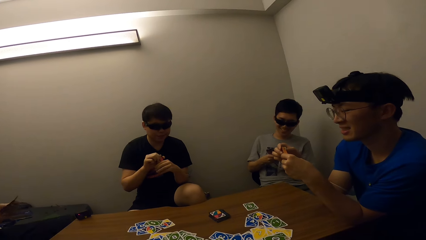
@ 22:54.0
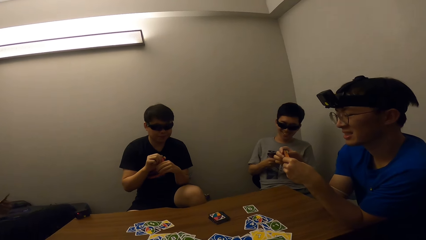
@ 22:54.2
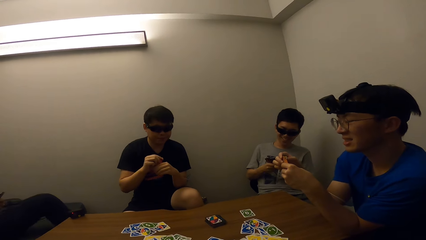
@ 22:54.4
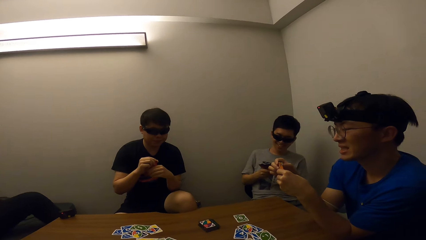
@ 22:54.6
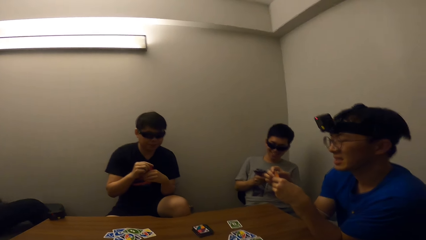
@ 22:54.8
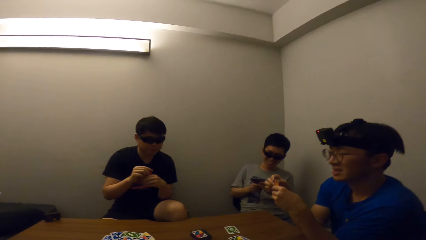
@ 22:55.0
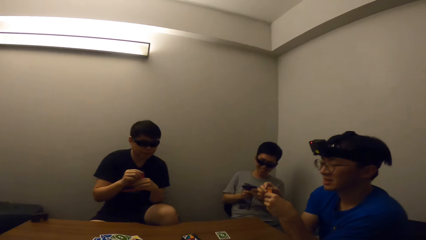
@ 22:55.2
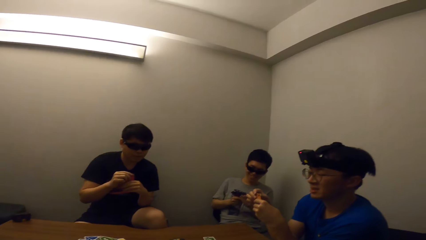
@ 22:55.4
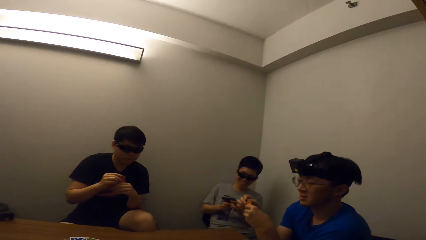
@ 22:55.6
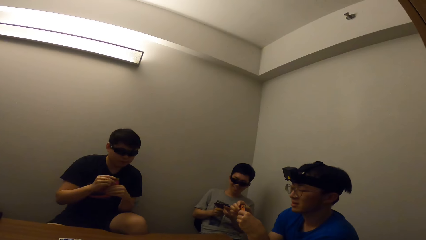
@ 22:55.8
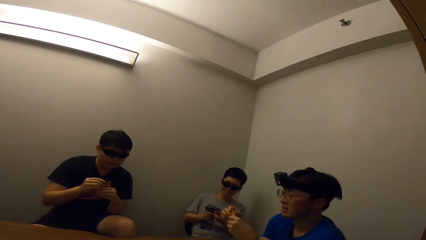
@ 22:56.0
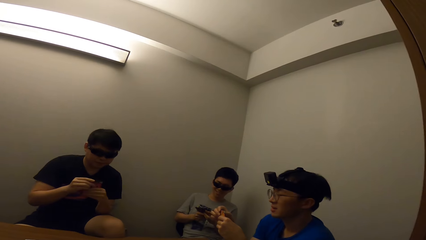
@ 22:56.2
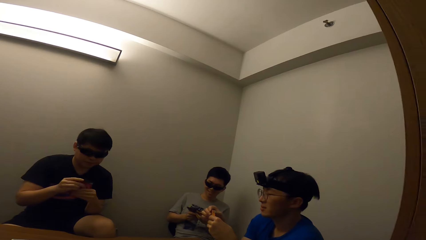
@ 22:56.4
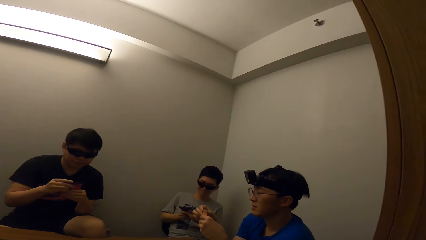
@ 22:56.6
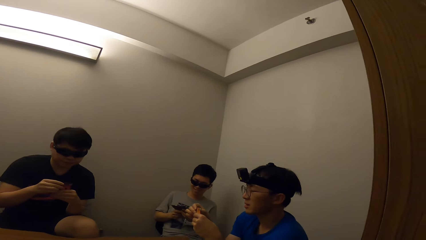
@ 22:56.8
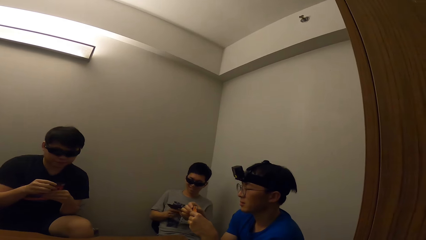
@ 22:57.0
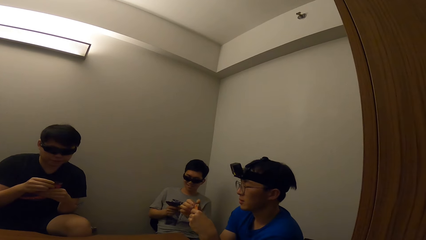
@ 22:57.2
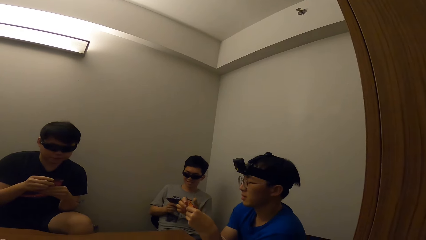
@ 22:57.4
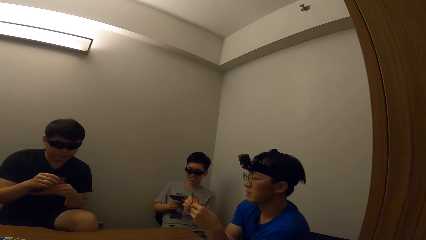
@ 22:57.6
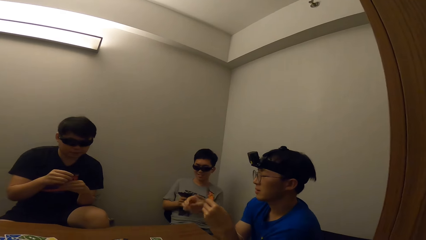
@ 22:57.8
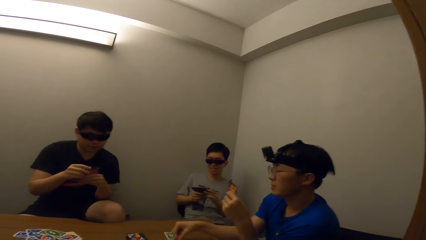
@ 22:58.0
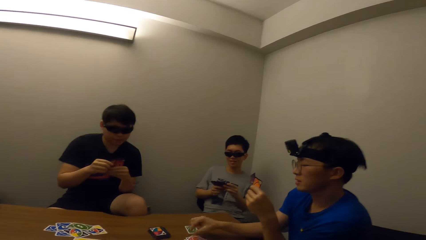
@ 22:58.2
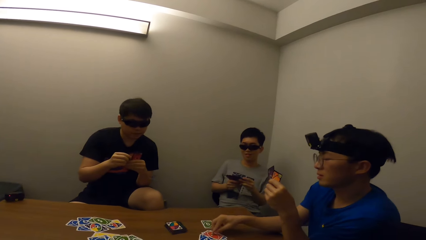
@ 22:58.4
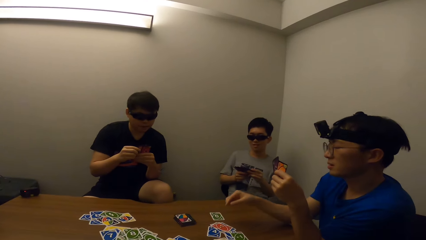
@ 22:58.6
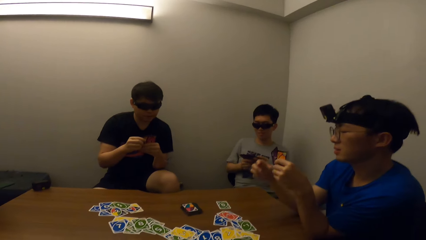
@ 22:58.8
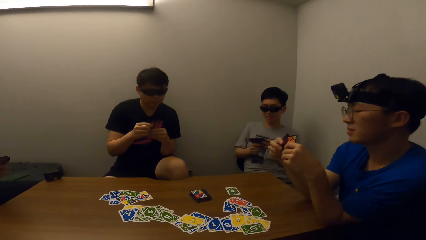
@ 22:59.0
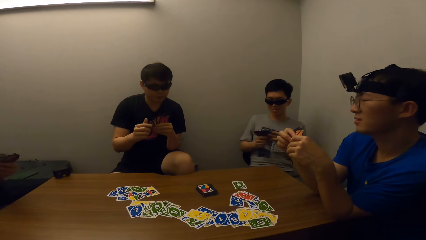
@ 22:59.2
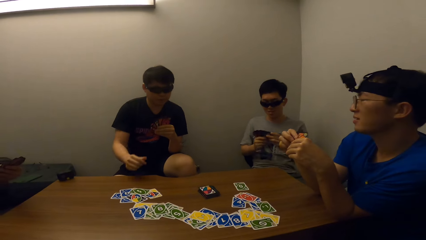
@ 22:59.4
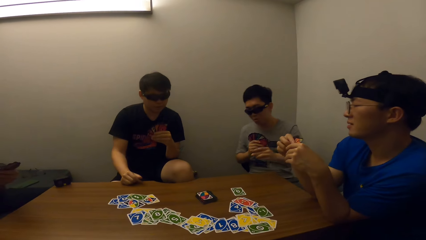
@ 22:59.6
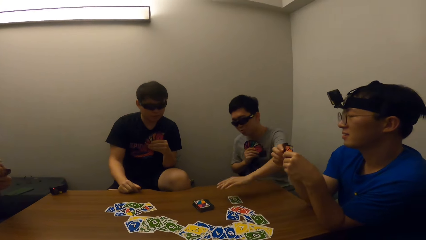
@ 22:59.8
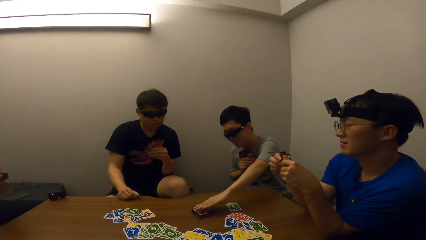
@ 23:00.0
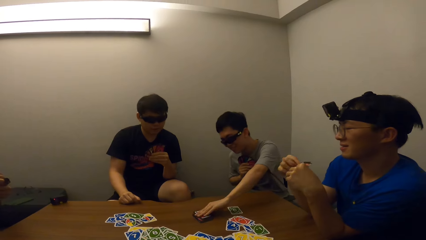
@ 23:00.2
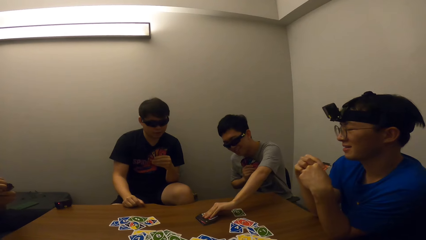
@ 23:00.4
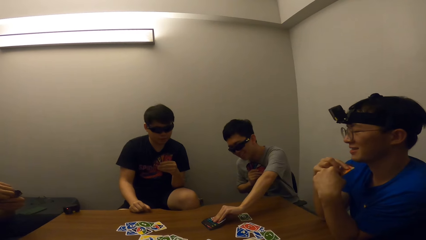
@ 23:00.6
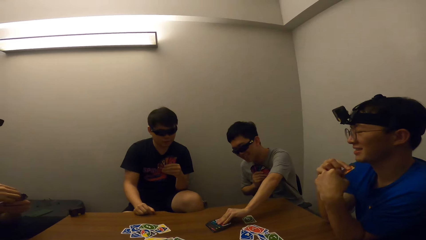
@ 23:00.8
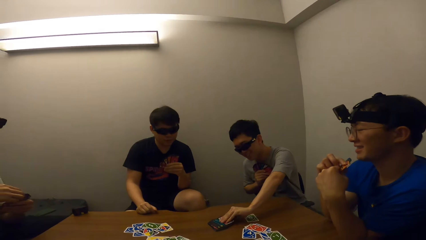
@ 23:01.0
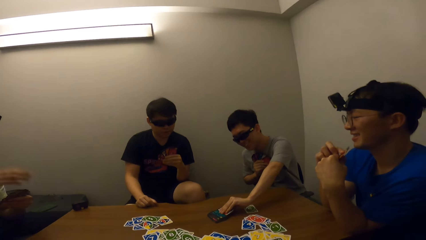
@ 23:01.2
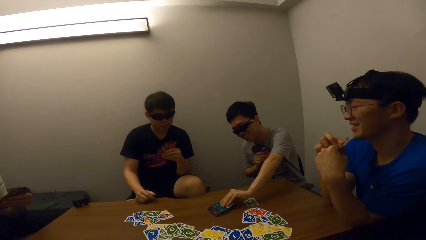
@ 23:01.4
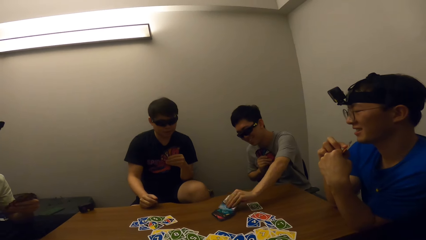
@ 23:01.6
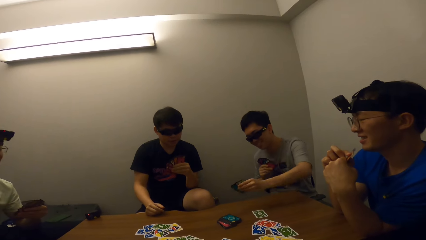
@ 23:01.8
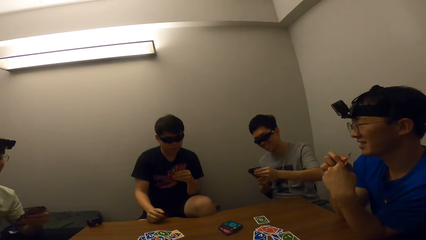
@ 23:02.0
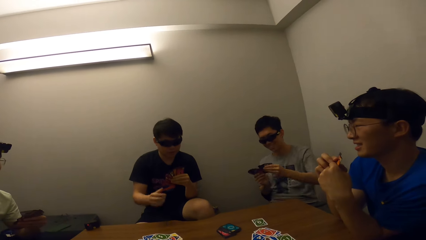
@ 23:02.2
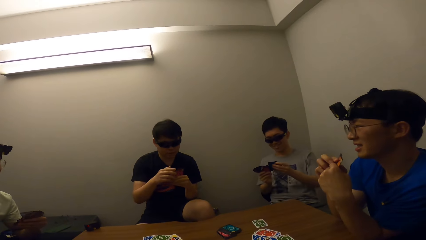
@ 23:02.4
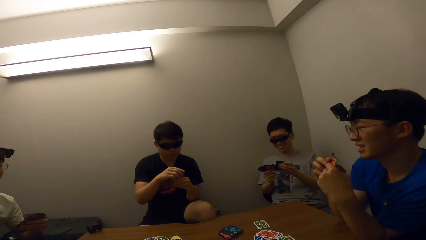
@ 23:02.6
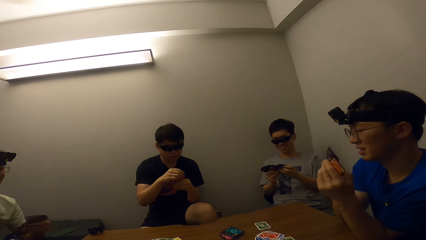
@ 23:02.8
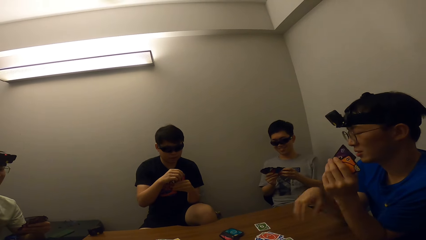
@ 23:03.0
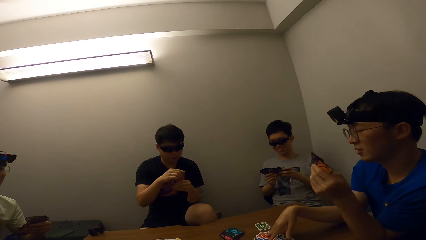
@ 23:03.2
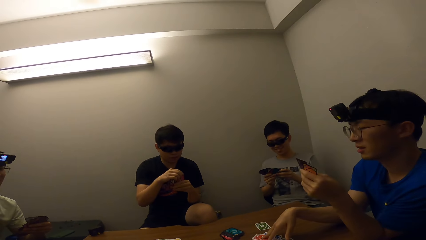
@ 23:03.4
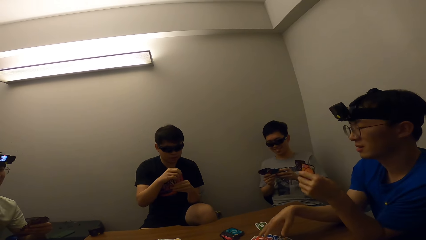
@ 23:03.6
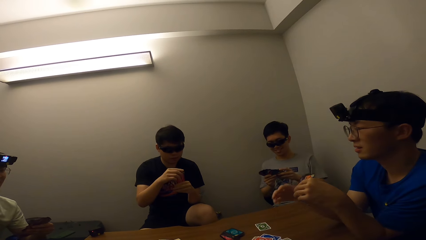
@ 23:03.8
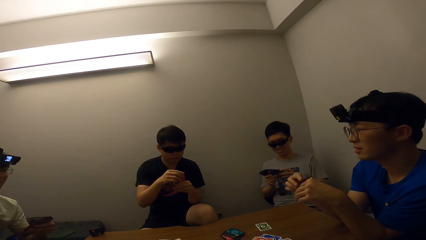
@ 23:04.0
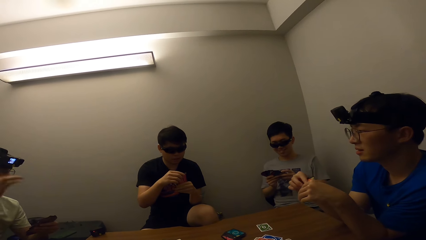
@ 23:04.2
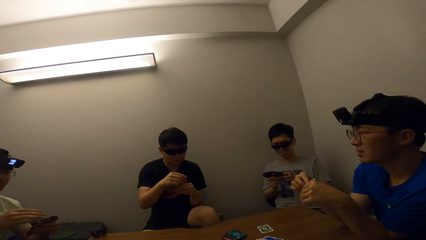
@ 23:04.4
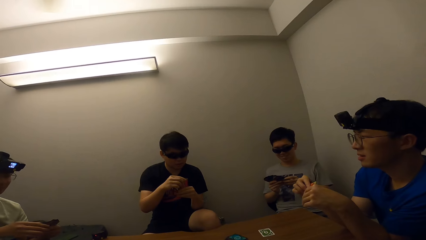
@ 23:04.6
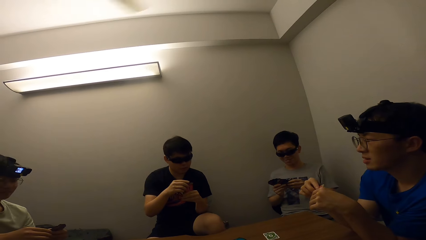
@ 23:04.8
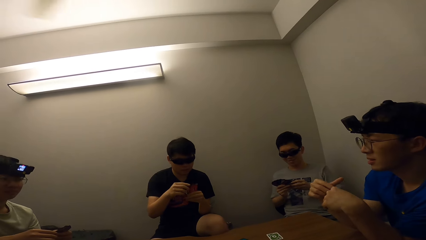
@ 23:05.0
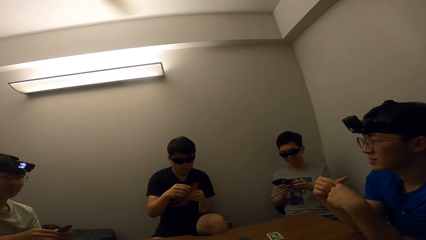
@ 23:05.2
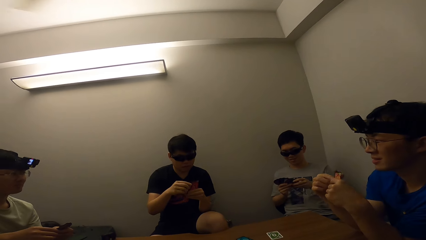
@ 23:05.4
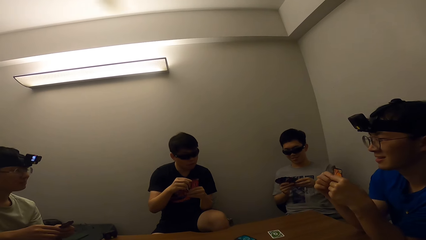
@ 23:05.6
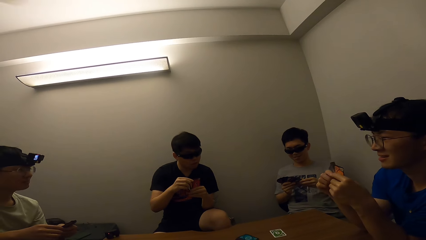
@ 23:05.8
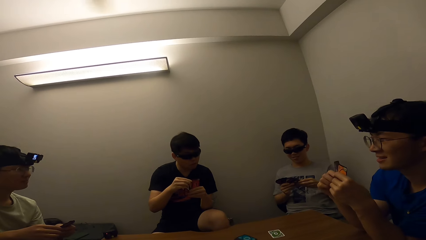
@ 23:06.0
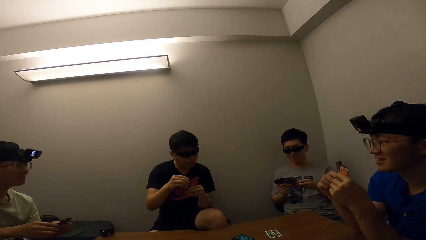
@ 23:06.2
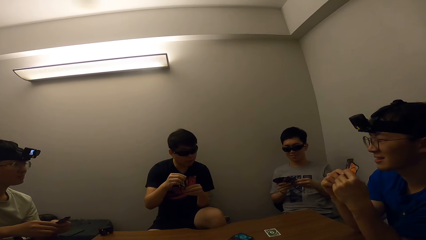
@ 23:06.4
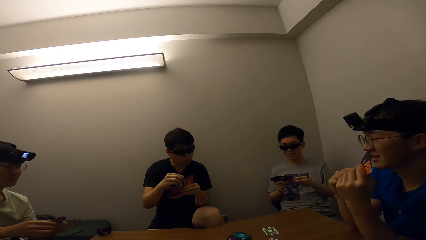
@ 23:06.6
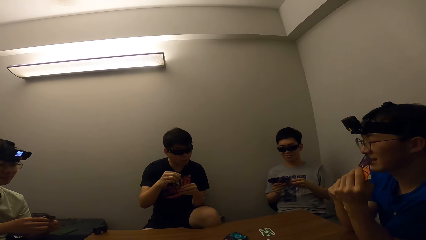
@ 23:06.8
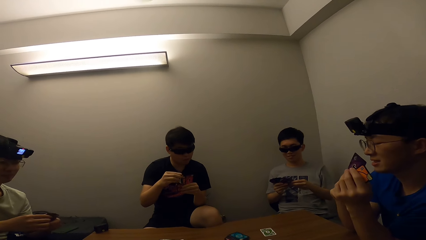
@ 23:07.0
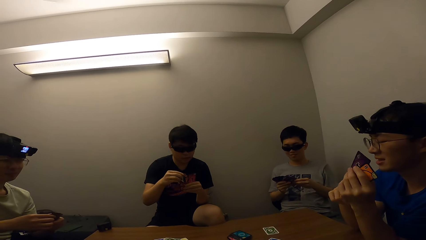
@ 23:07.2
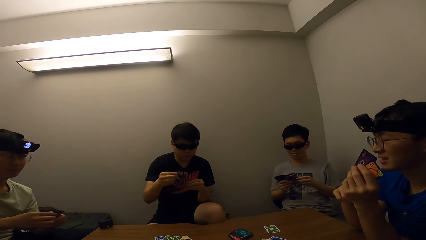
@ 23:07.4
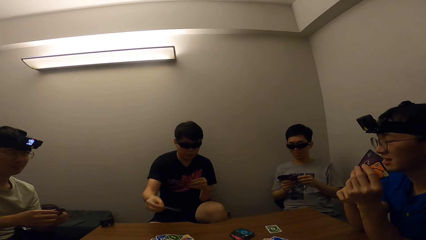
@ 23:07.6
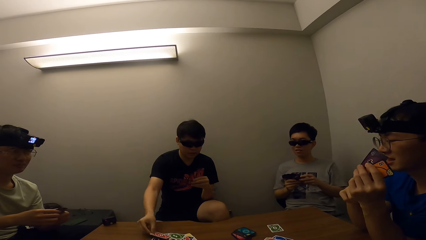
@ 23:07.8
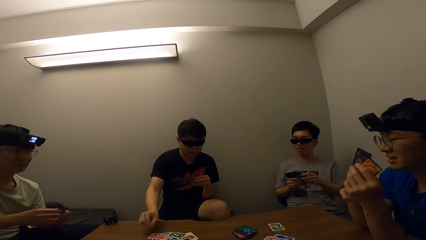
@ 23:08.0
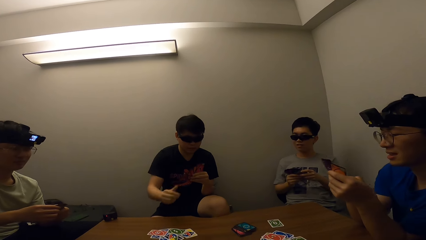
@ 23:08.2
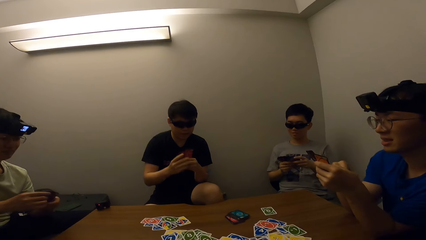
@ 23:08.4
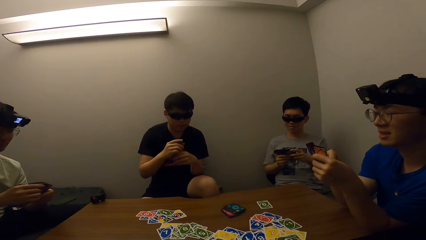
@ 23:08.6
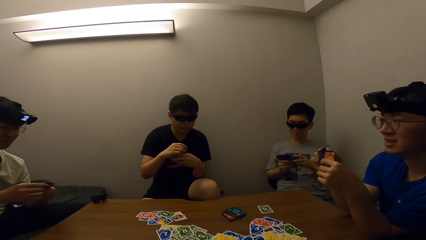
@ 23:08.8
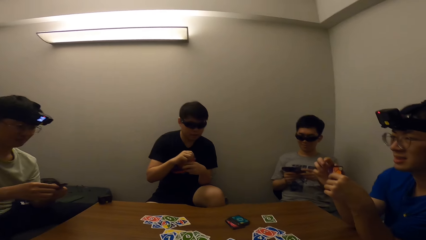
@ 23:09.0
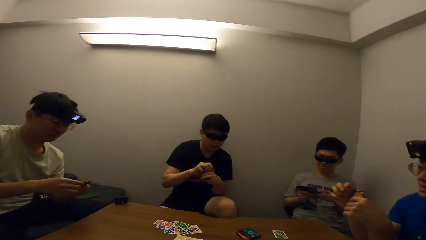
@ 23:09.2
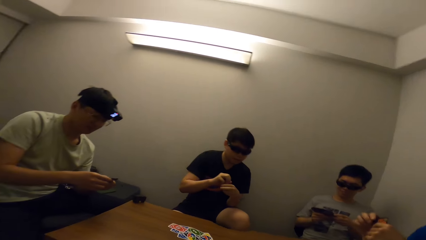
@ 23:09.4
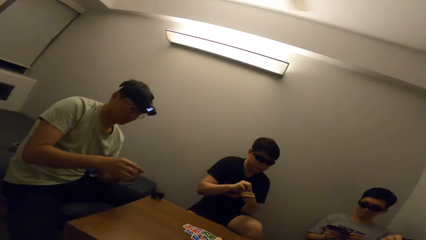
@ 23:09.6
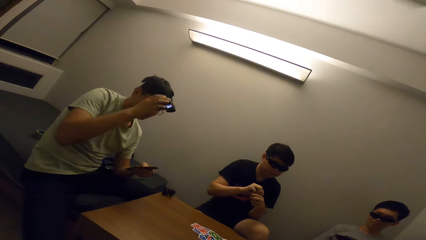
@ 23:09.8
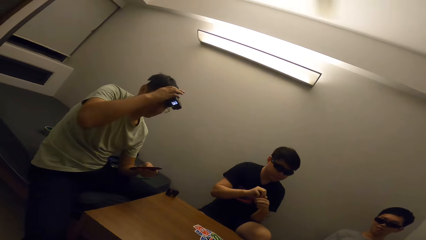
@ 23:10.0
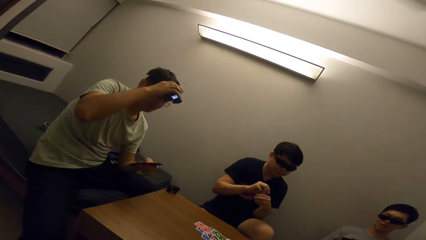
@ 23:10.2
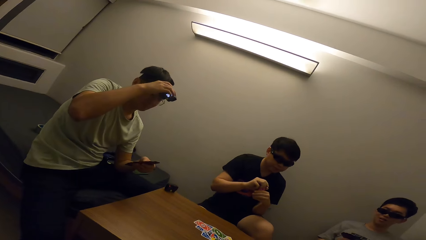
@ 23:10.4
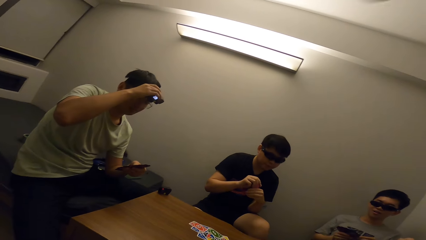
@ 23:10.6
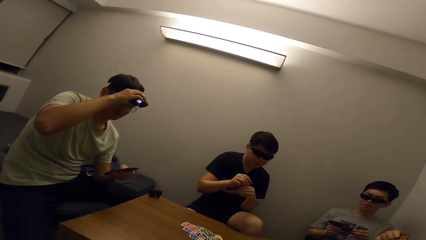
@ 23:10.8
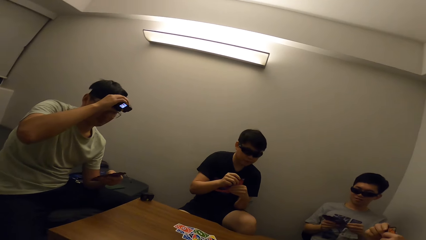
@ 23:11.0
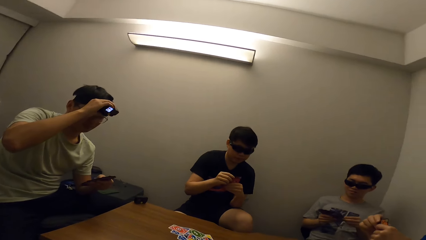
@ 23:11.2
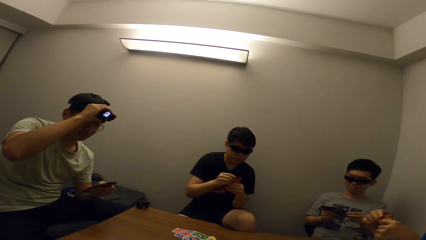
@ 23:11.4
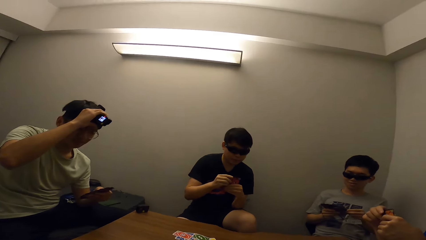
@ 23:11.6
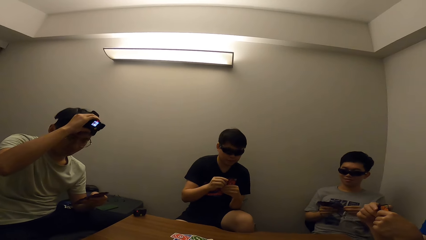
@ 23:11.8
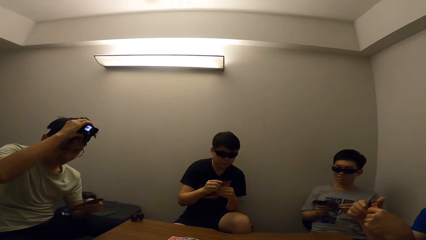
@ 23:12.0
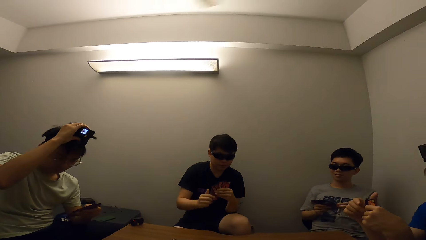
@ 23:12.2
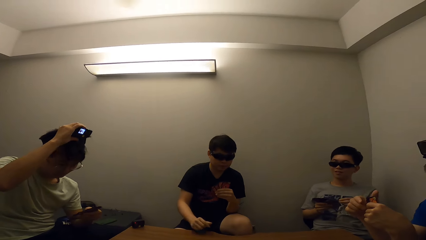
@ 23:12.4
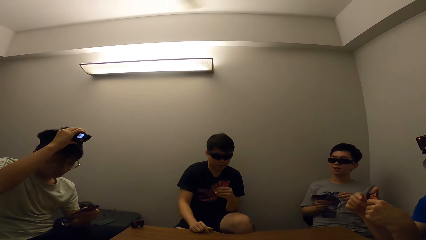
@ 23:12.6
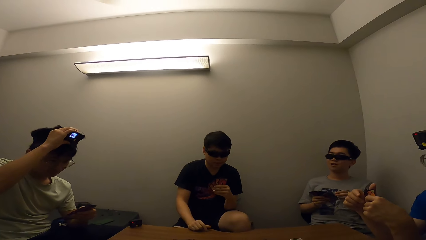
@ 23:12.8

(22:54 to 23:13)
A man touches a card. A person picks up the card. Another man picks up the card. Another person touches the card. The first person touches the card. A third man plays the card. A fourth man touches a camera on his head. The other person puts down his hand.
